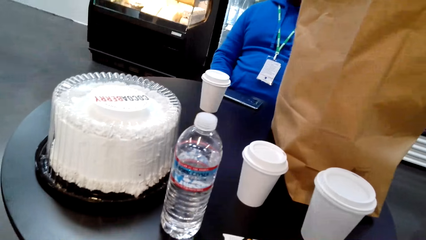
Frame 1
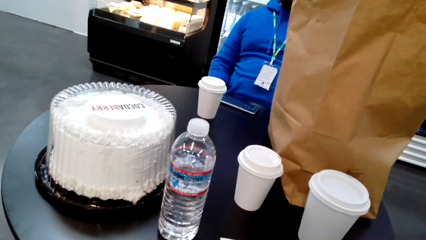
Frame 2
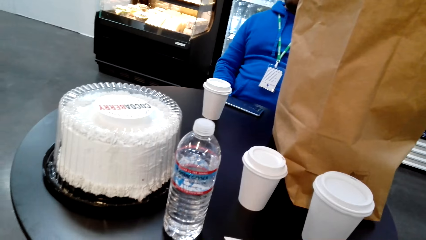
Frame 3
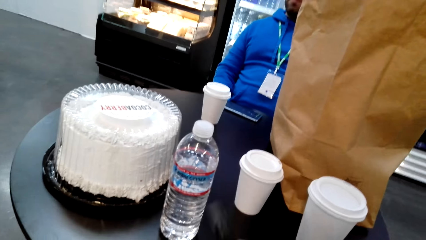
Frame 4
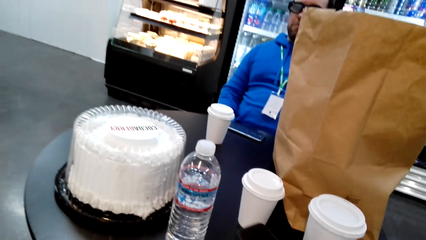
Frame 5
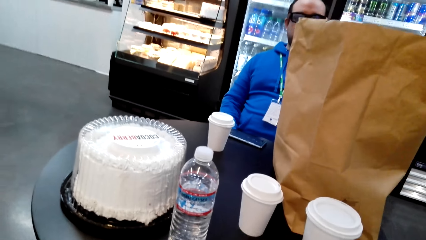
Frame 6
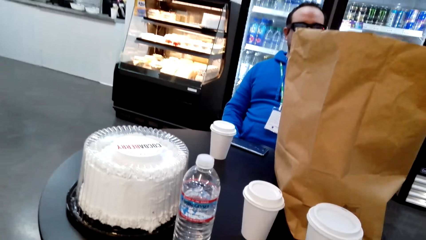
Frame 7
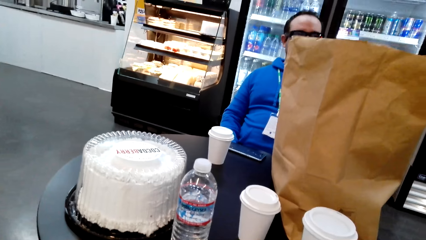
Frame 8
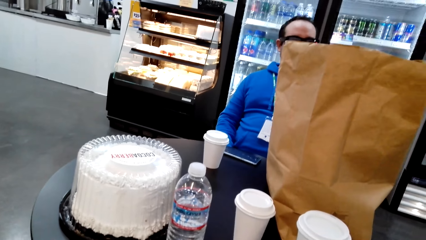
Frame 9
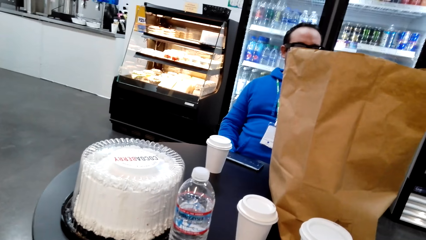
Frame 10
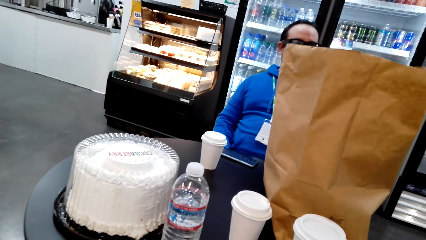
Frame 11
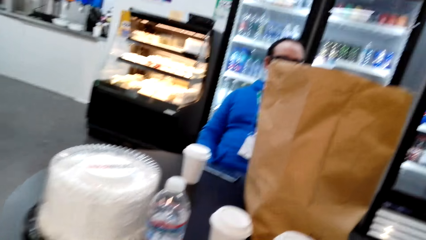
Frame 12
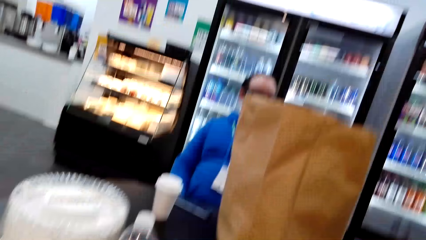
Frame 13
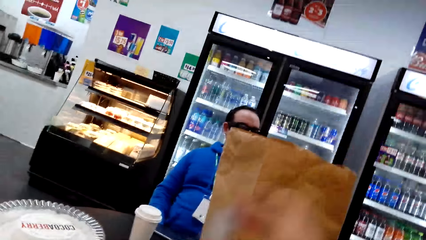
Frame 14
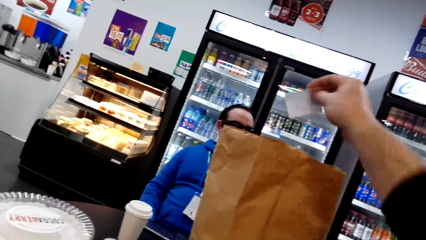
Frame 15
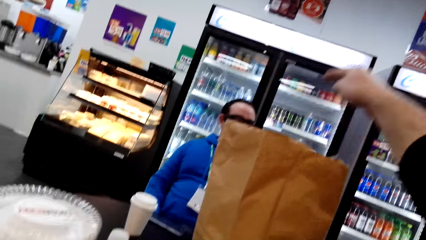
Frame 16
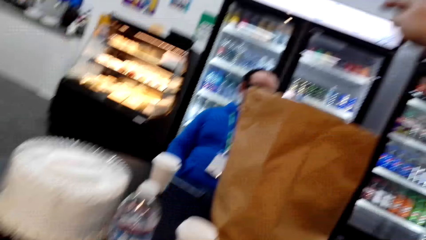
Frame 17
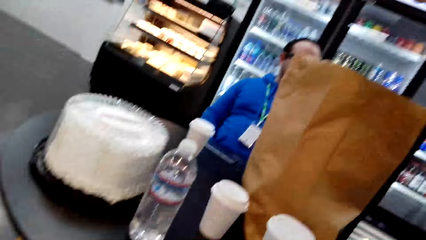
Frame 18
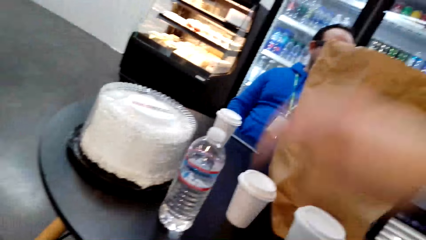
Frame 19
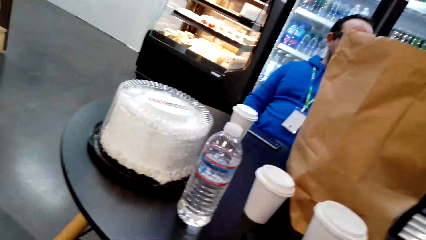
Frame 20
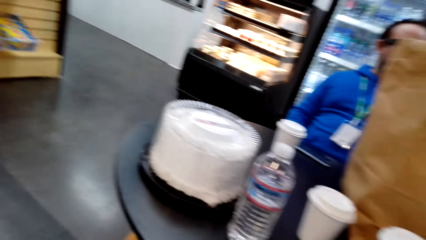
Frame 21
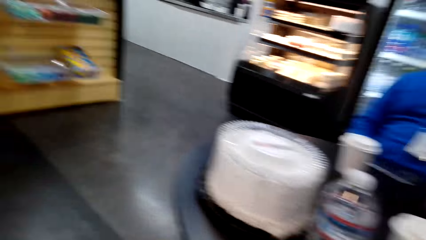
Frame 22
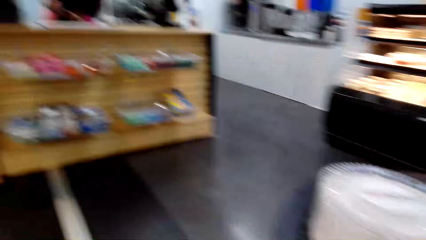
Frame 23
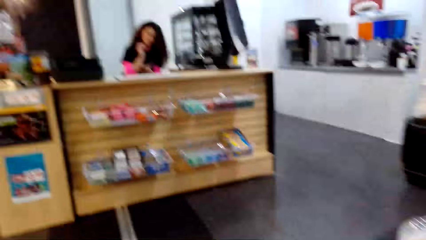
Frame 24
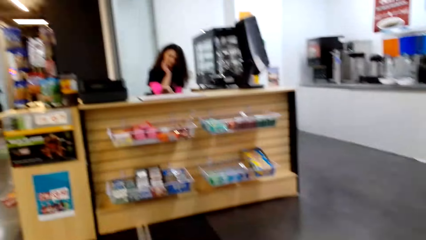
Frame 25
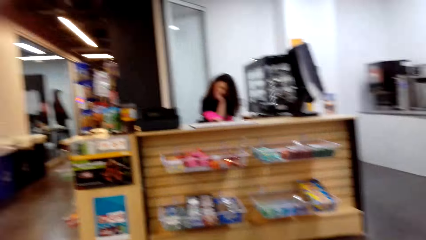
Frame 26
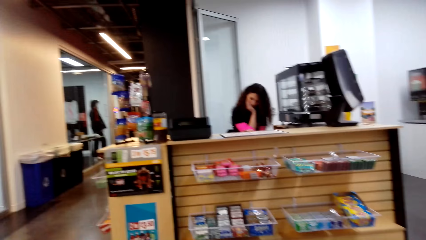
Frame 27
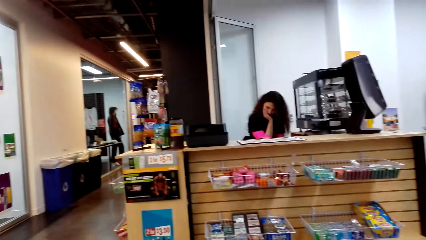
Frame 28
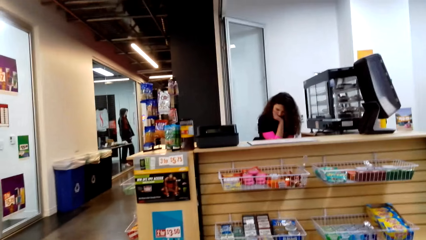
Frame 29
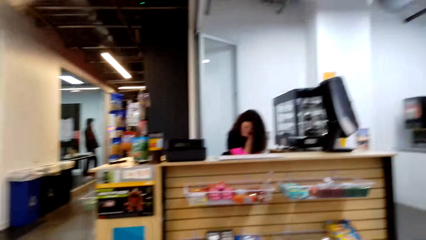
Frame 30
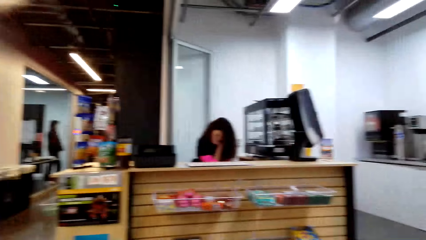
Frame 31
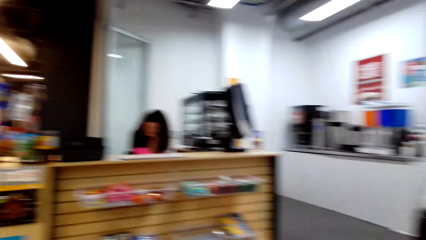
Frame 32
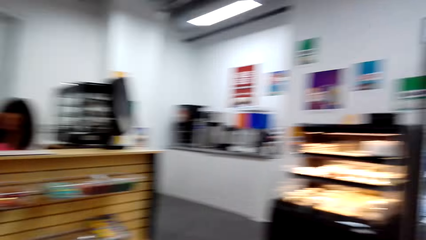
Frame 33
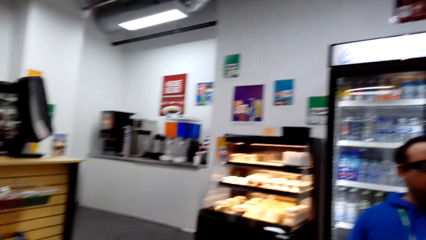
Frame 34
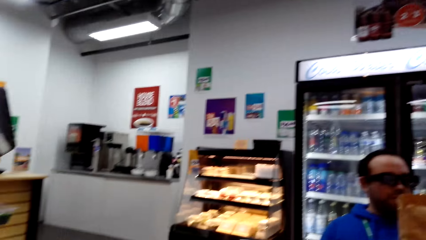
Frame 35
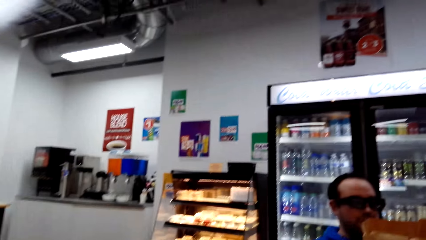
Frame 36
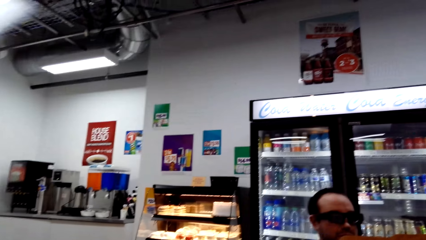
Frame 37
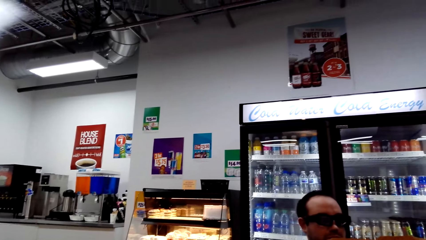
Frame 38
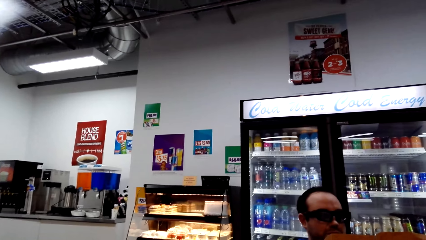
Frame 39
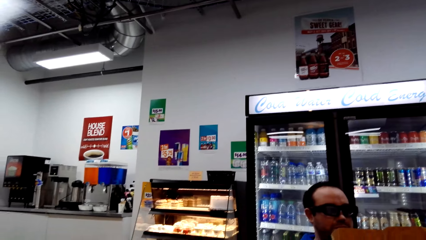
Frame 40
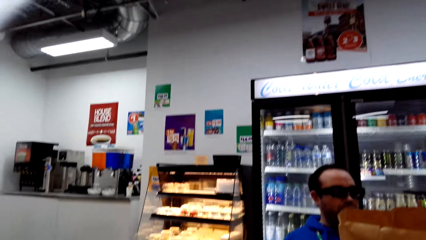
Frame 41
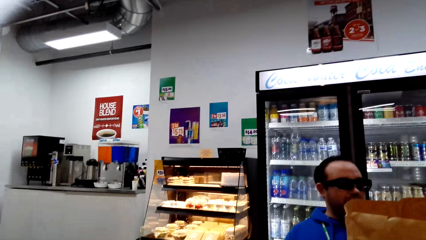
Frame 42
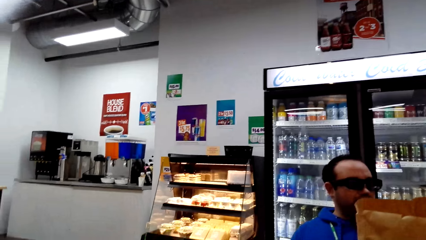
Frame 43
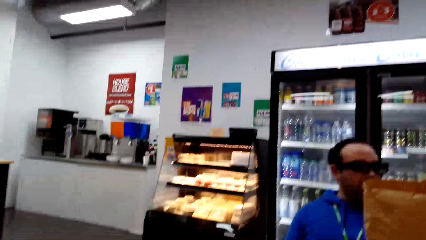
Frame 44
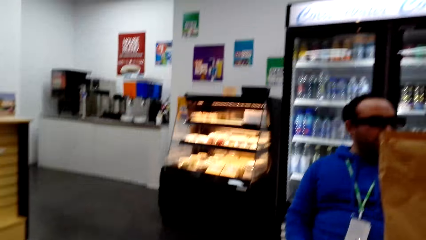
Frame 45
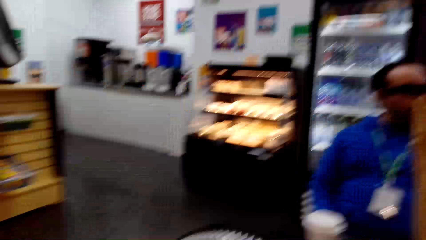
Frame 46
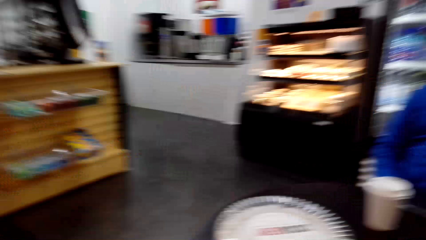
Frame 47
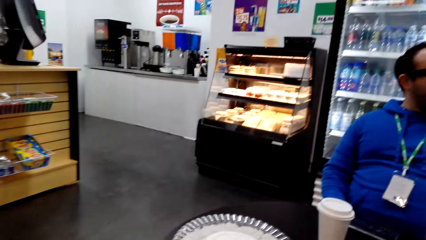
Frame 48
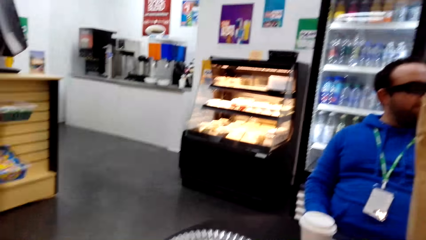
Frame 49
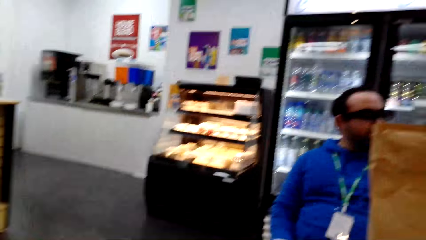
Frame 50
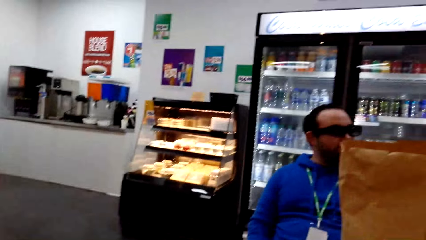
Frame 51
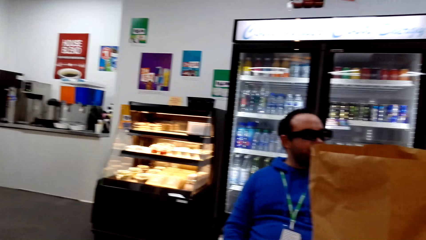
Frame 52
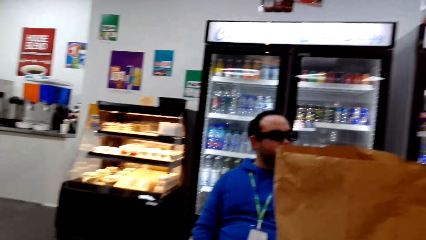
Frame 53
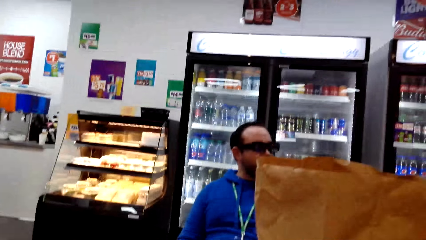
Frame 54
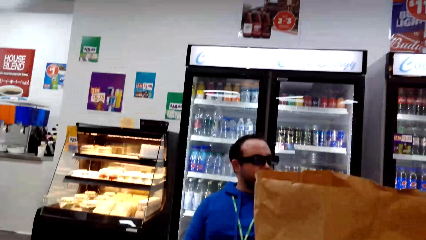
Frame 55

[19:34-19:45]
The camera wearer puts the phone on the table. They drop the receipt in the carrier bag. They look around.

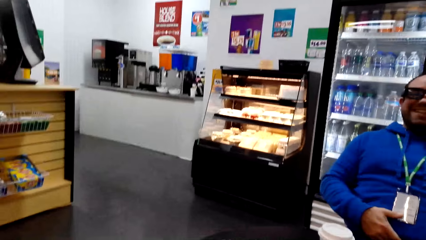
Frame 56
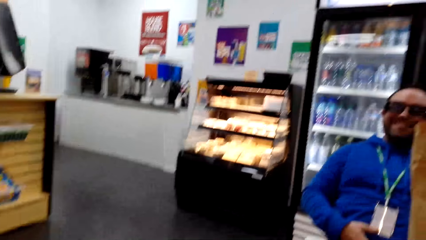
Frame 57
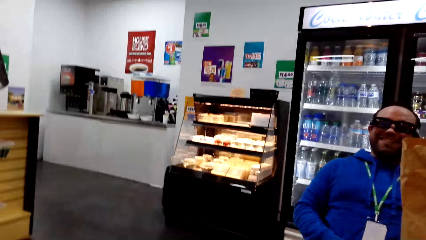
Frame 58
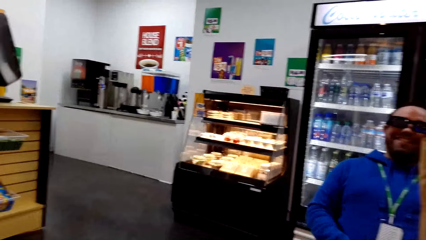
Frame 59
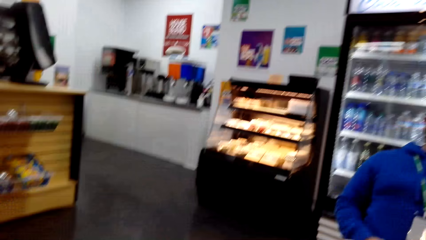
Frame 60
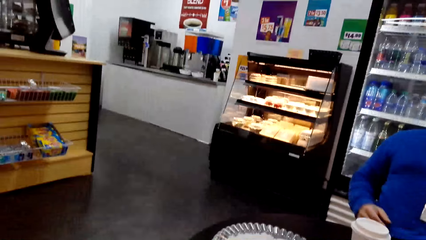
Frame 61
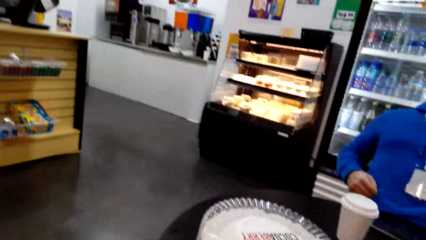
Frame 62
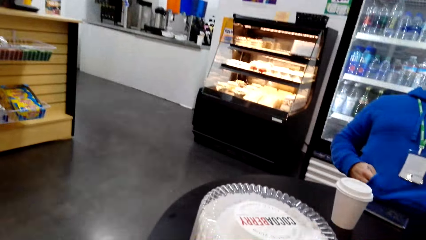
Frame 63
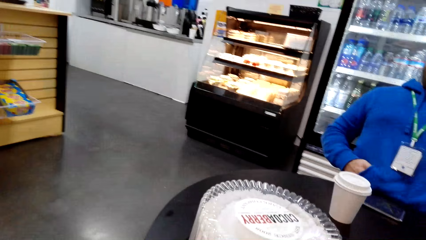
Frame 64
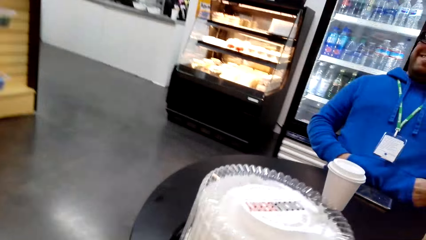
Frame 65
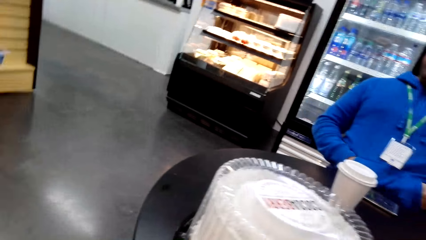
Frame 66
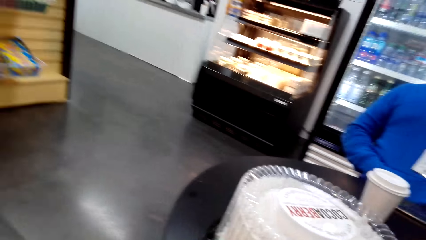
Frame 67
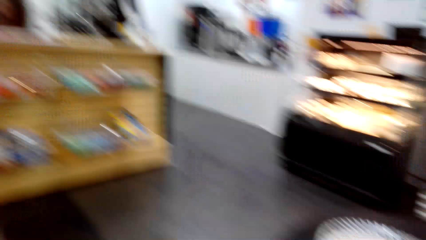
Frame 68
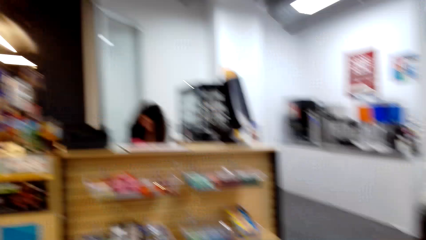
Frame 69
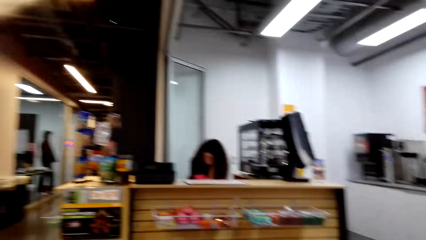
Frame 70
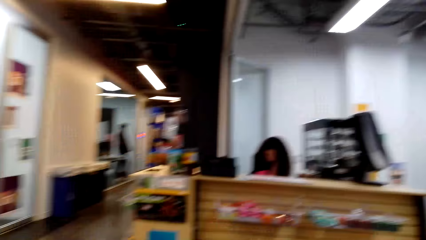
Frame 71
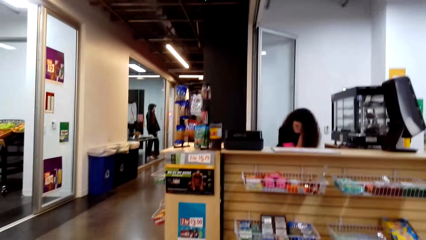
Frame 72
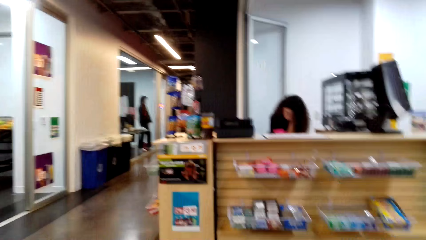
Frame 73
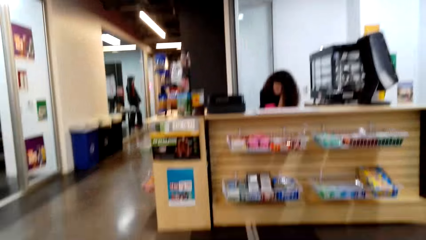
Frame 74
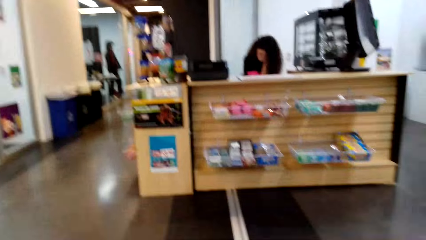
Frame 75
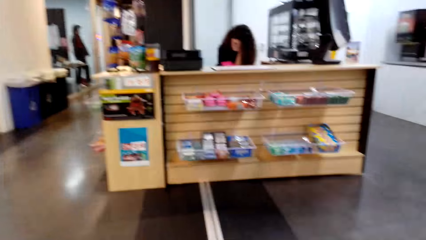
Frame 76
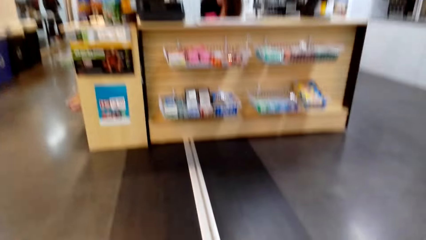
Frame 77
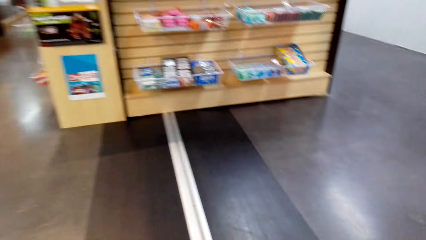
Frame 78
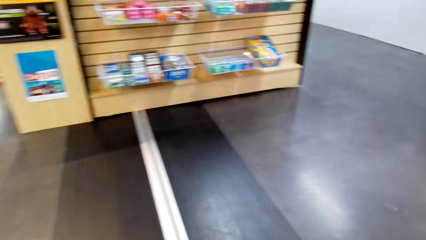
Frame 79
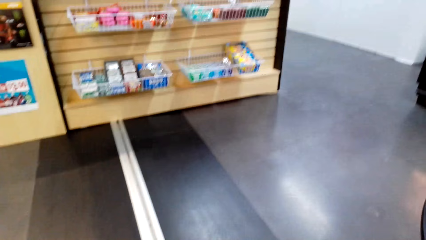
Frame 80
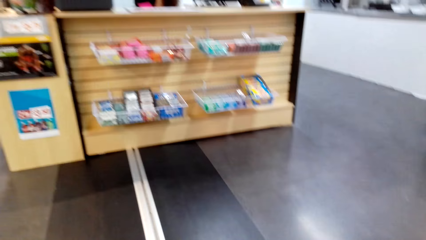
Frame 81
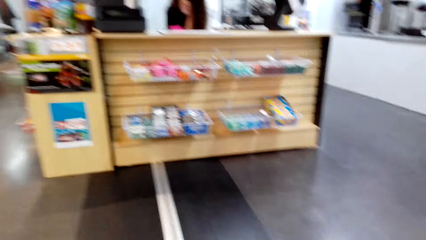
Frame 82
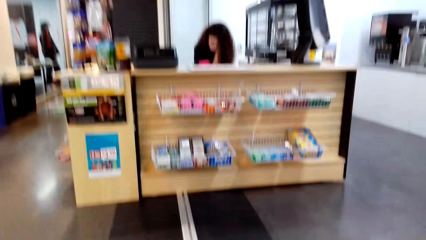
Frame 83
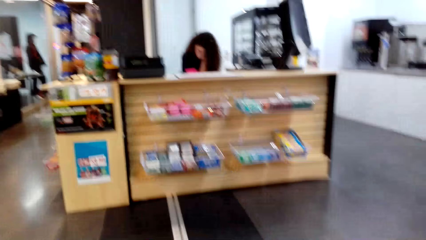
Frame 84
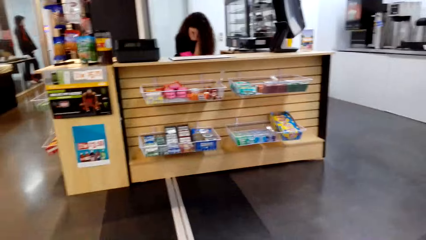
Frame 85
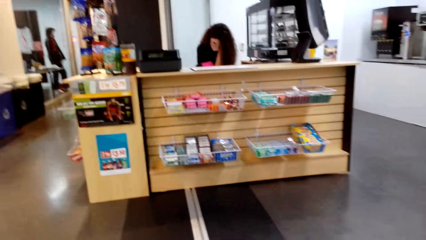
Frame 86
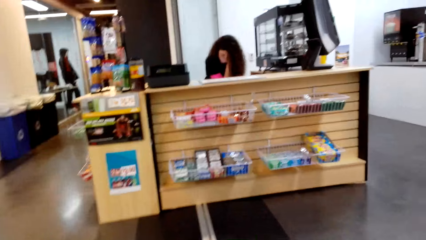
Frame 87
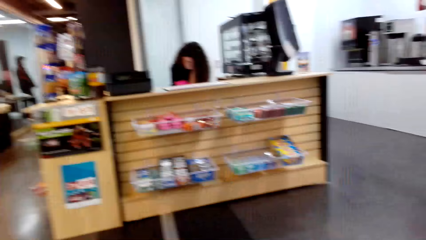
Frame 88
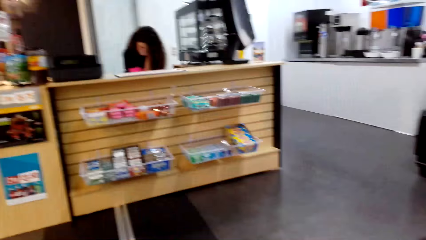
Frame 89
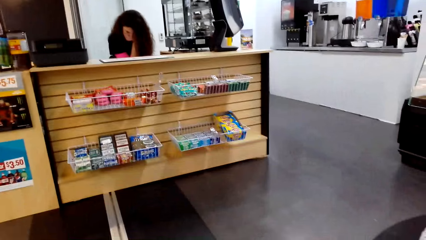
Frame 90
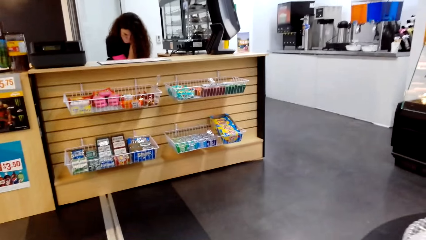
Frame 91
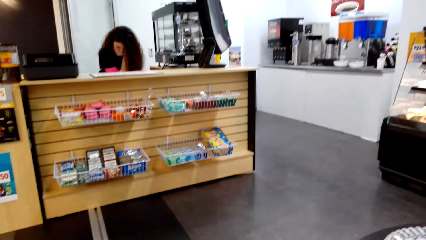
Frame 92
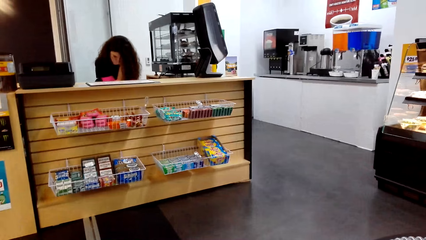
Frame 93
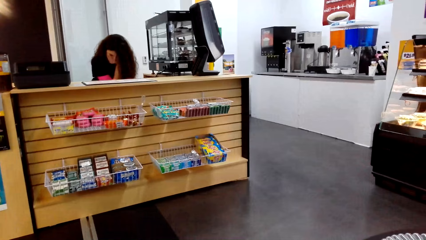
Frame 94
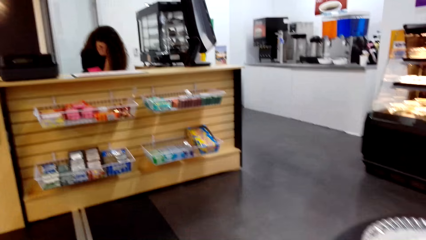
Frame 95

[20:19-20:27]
A man puts hands in the pocket.
